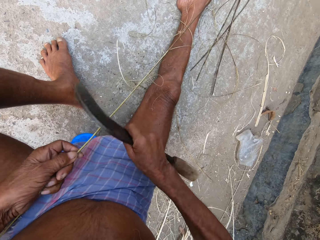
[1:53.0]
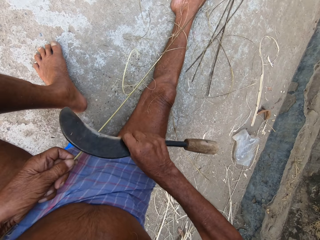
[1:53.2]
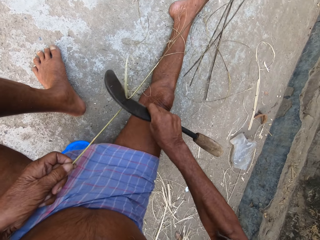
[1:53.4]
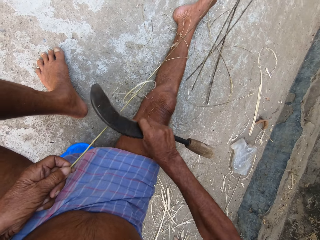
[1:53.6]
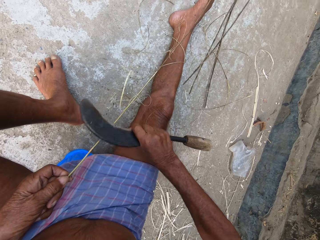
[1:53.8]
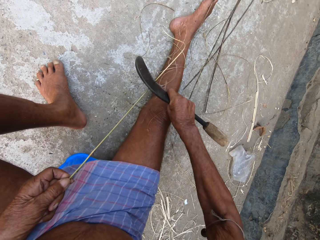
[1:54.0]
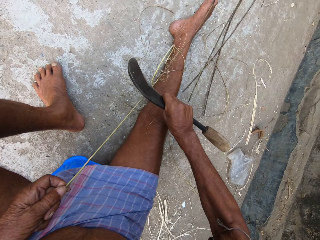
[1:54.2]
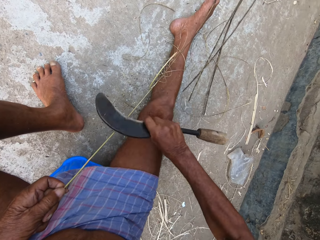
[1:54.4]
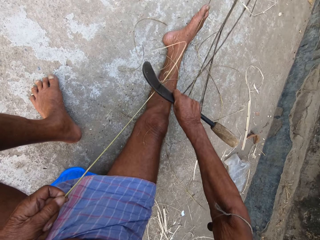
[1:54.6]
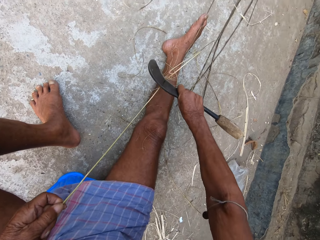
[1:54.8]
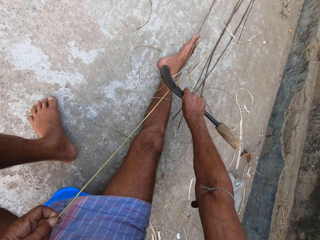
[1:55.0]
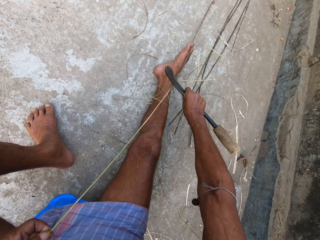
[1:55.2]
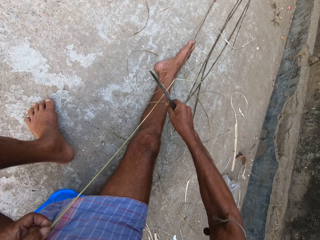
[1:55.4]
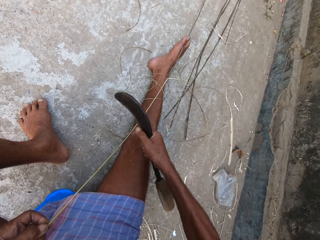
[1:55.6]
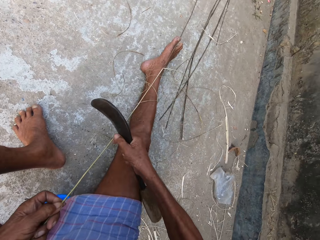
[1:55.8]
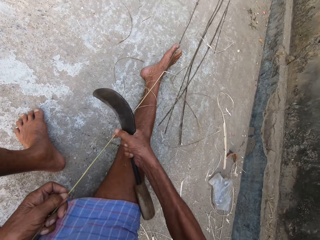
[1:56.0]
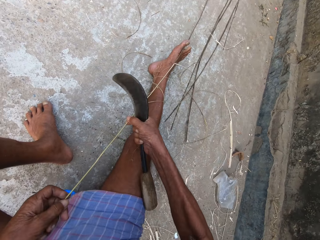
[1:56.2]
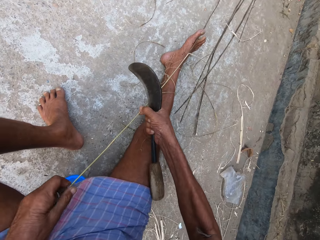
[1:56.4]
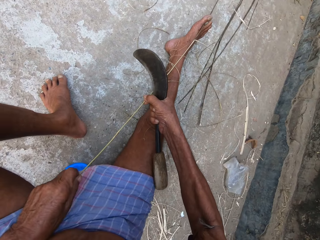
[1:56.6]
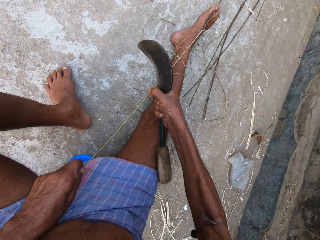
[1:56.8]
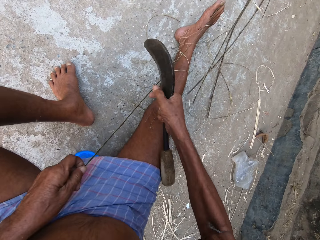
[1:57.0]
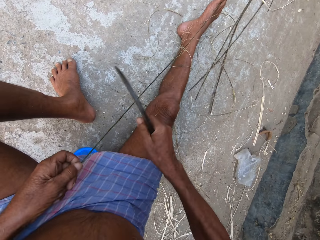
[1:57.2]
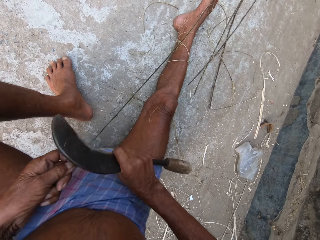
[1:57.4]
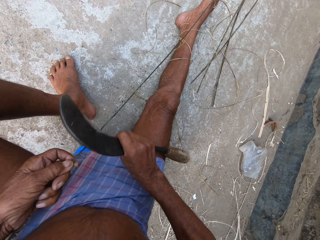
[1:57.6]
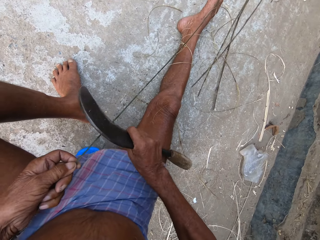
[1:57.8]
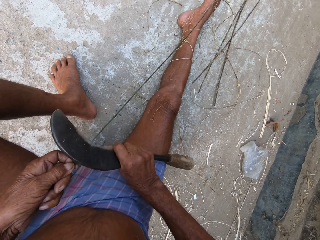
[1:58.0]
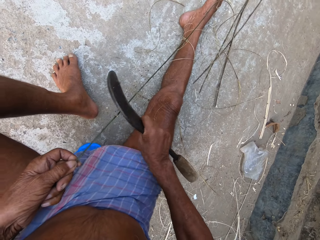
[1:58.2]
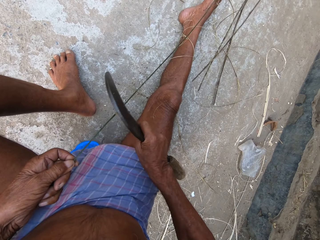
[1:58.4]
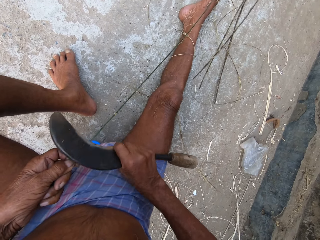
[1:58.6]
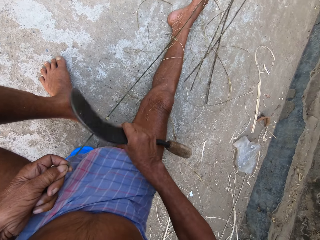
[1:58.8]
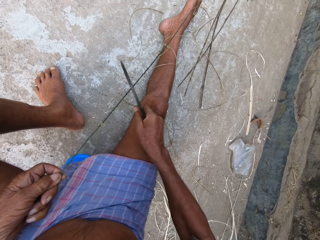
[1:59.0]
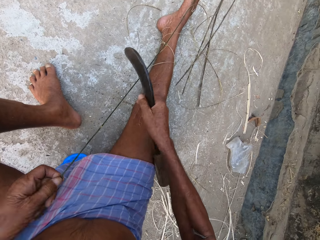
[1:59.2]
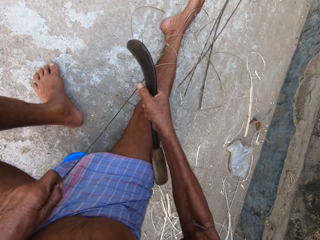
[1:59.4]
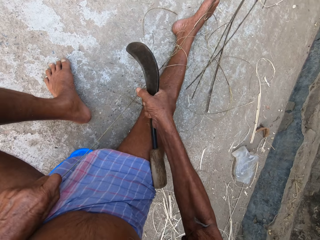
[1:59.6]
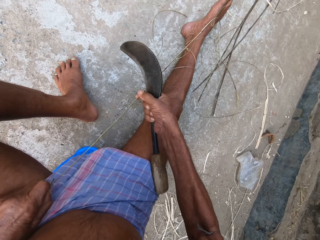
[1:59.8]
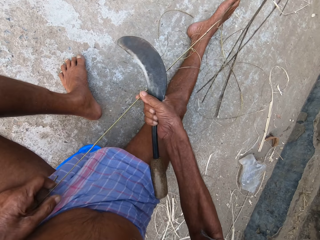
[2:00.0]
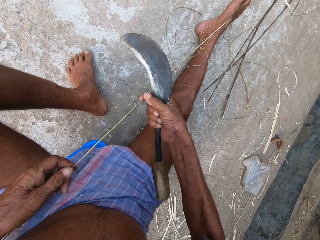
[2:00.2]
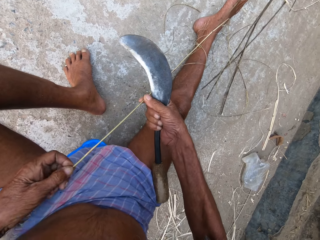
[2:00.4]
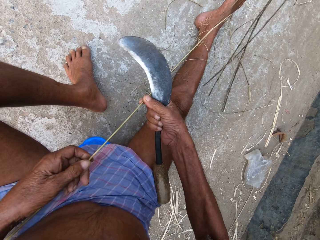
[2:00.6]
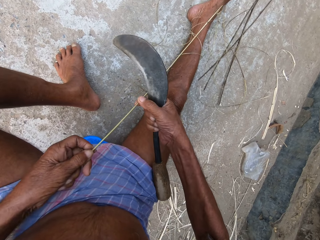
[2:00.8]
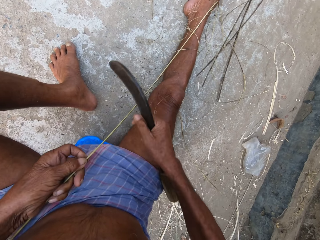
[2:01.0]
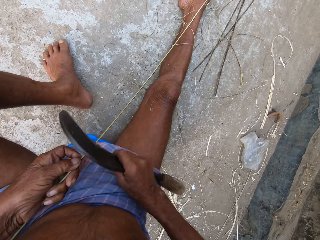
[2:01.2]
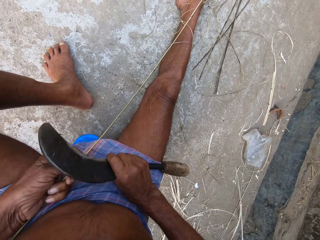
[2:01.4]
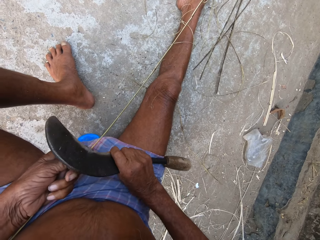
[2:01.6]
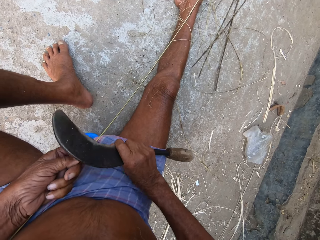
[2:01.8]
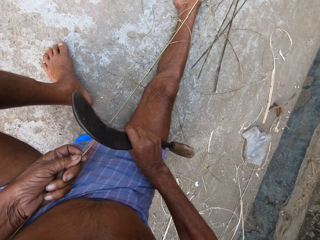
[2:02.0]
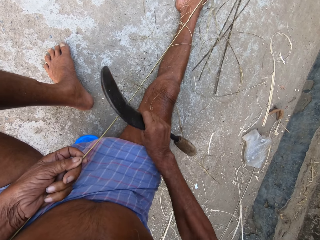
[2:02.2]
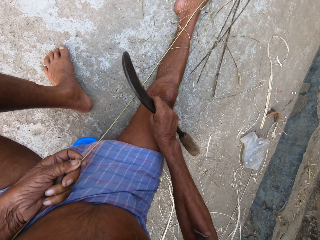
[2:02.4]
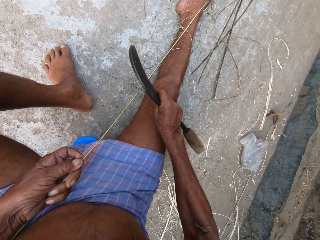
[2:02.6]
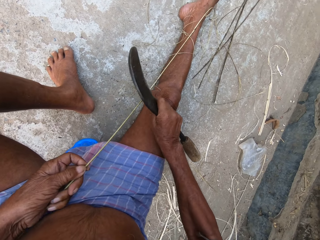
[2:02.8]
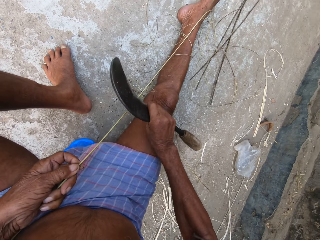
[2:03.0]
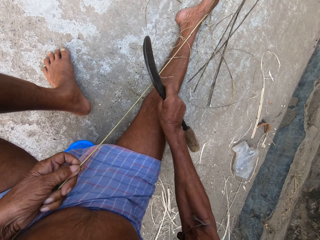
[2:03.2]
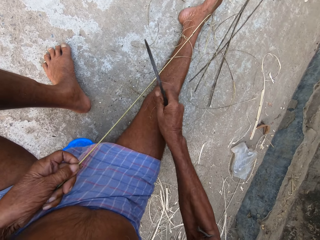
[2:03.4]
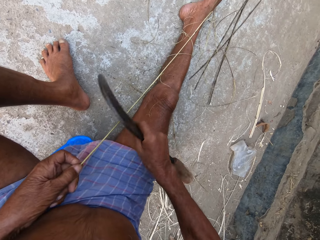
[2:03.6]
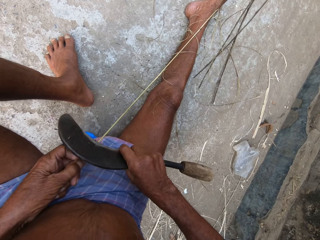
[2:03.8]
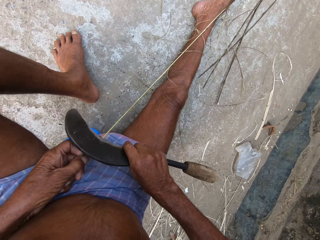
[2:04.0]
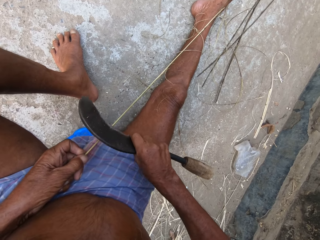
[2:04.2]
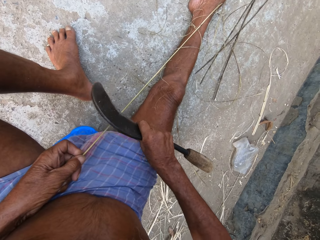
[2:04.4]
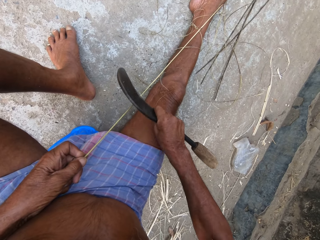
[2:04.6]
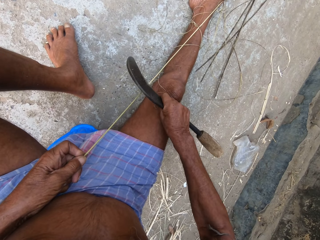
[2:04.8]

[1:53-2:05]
The camera wearer trims the bamboo cane or sisal with the sickle in his right hand. He adjusts the bamboo cane with both hands. He holds the sisal. He trims the bamboo cane with the sickle in his right hand. He adjusts the bamboo cane with both hands. He trims the bamboo cane with the sickle in his right hand.

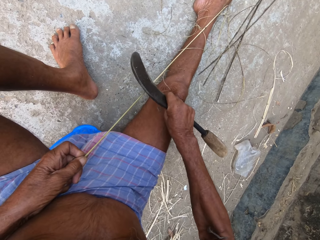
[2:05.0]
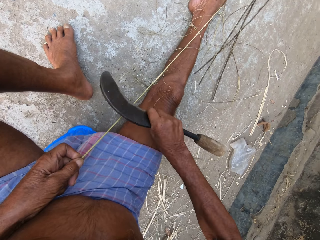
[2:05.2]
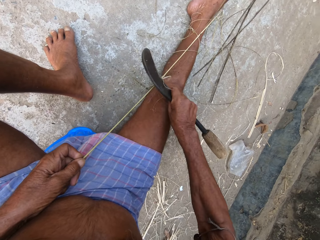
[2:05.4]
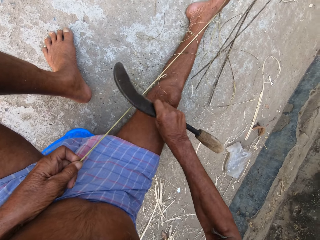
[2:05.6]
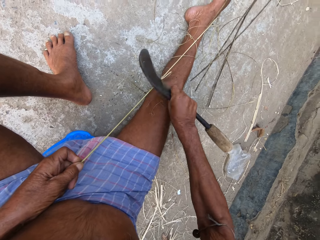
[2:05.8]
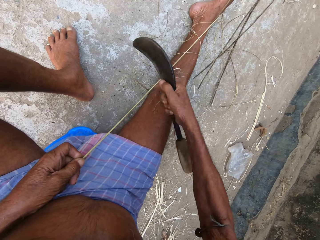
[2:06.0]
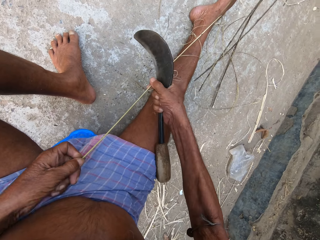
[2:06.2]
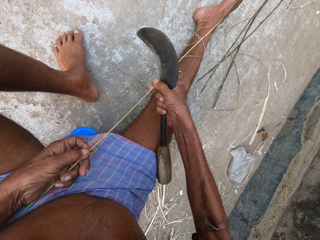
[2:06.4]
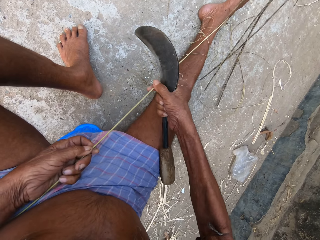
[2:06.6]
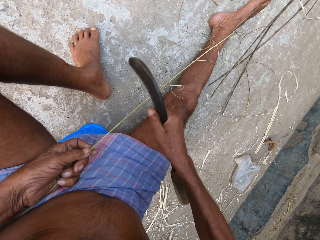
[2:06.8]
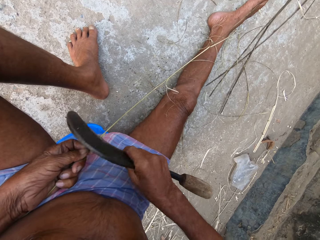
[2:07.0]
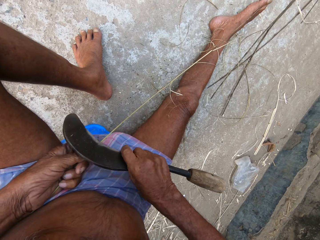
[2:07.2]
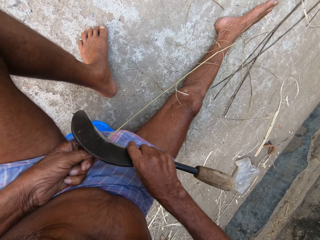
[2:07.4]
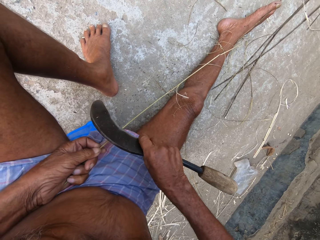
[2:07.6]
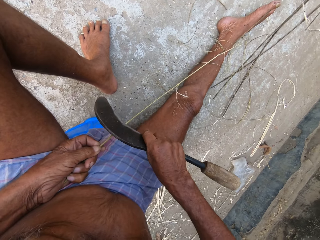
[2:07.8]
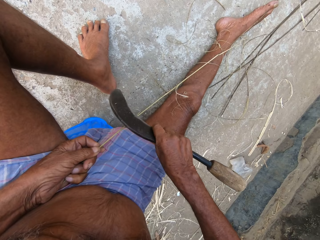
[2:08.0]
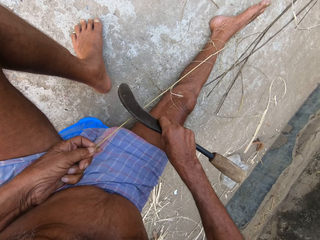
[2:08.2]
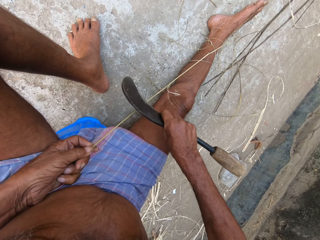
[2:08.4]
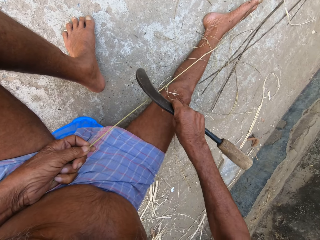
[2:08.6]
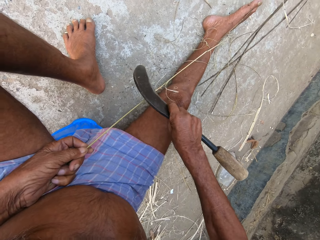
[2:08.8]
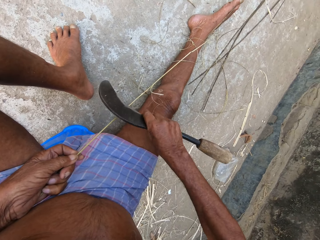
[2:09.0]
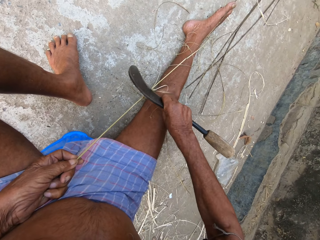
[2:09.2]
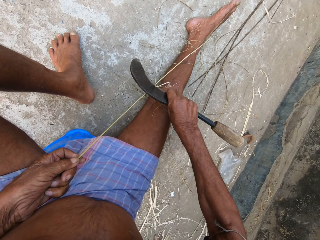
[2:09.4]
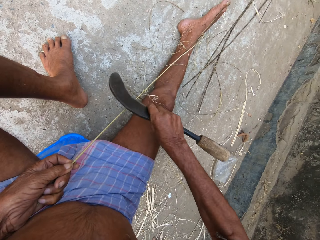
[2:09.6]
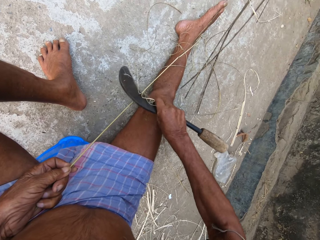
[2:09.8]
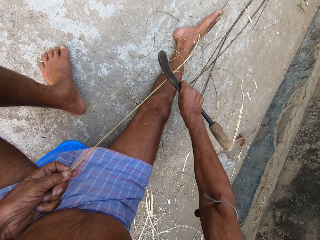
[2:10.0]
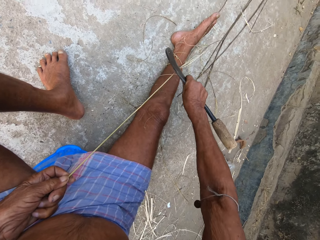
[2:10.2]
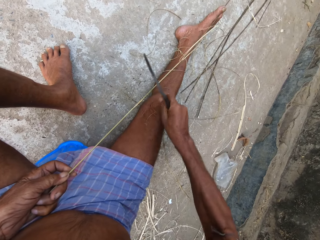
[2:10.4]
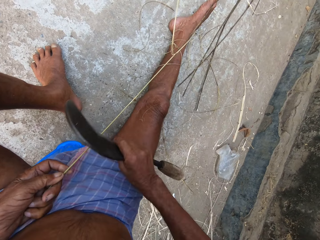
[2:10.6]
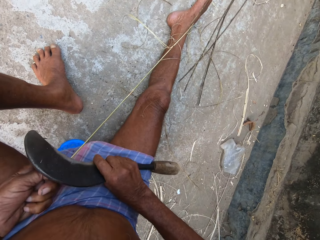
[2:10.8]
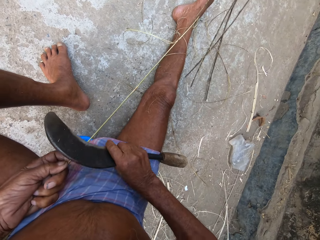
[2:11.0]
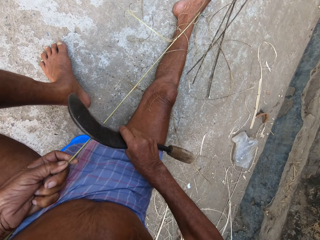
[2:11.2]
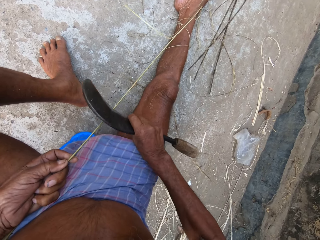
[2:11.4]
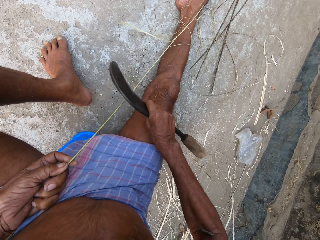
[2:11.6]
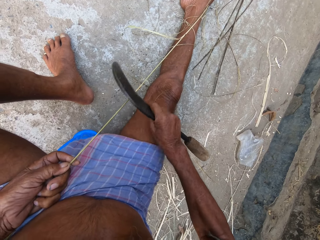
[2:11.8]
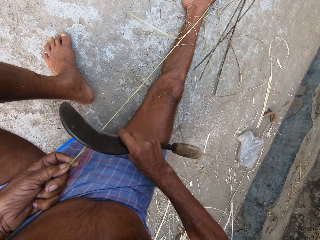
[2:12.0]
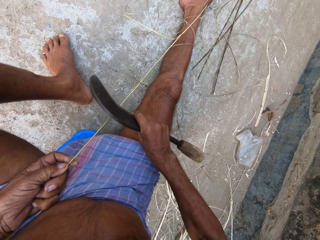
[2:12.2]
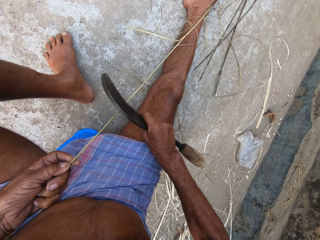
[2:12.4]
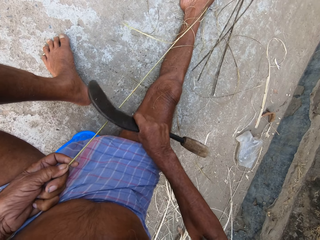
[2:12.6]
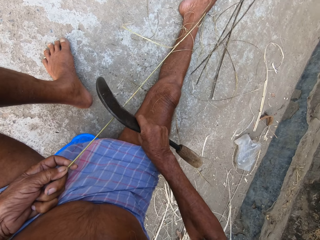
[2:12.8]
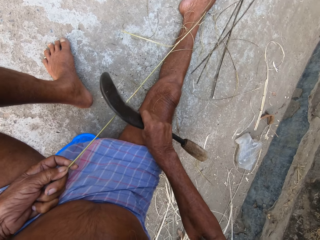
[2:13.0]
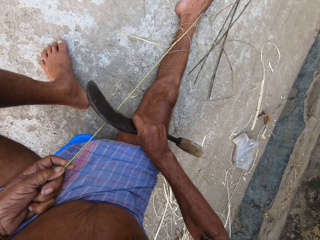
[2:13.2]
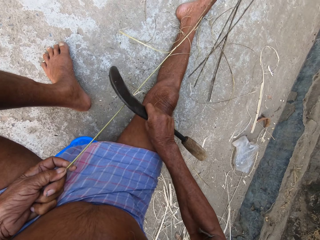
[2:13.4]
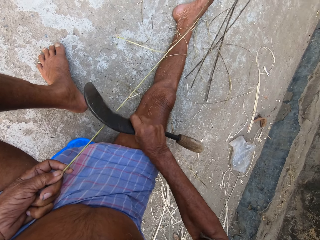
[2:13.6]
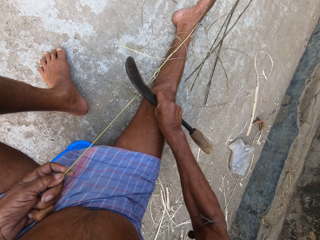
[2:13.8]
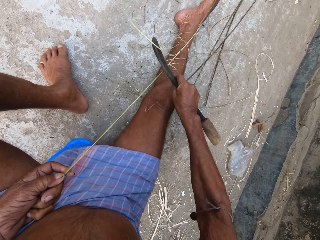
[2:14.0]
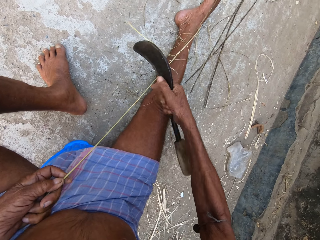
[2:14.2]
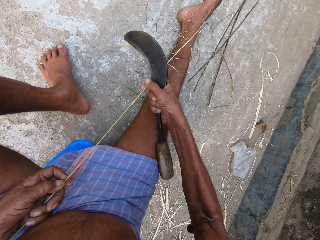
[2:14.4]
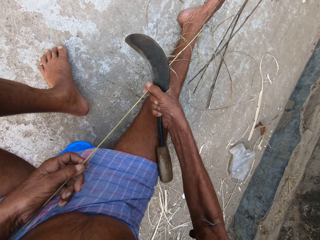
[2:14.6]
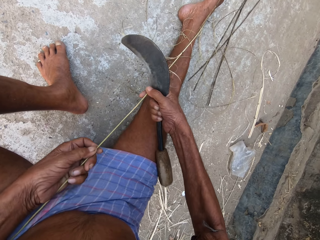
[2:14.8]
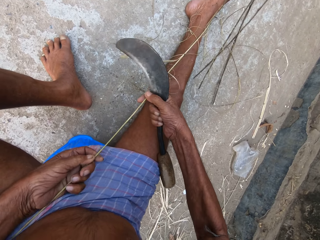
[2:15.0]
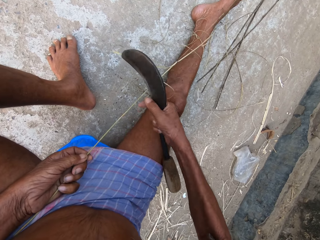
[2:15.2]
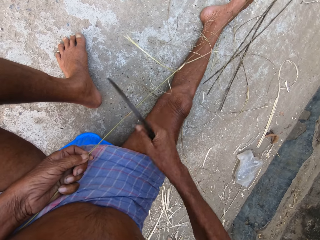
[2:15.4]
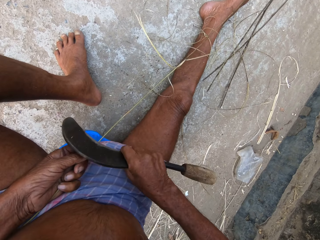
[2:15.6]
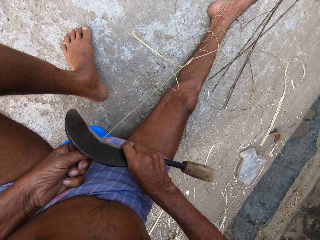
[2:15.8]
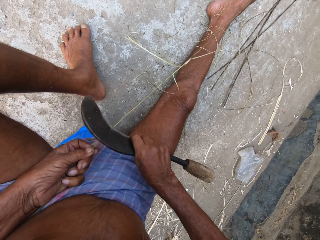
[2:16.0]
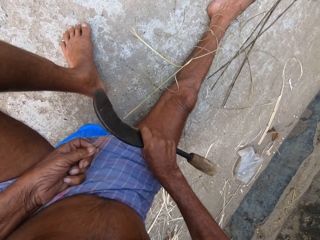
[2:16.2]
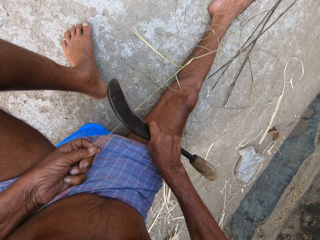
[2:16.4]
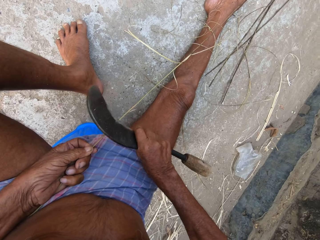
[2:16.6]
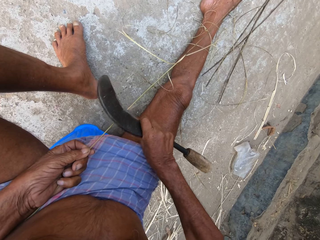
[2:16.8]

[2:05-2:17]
The camera wearer adjusts the bamboo cane or sisal with both hands. He trims the bamboo cane with the sickle in his right hand. He adjusts the bamboo cane with both hands. He holds the sisal. He trims the bamboo cane with the sickle in his right hand.
